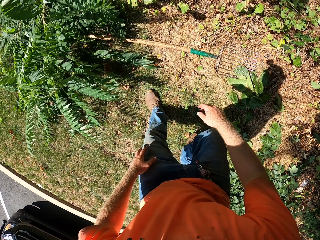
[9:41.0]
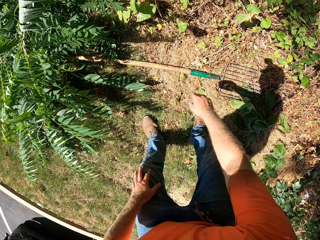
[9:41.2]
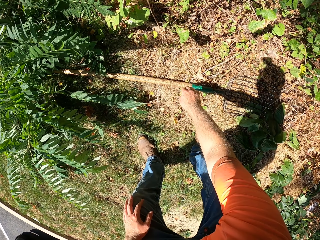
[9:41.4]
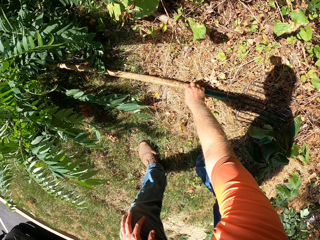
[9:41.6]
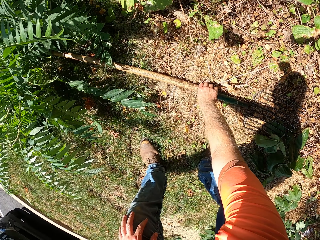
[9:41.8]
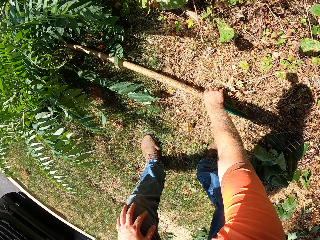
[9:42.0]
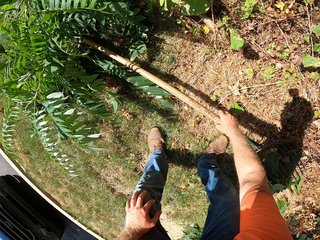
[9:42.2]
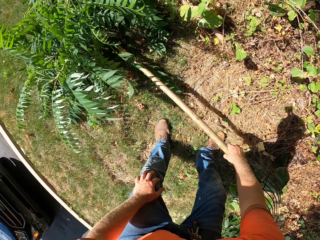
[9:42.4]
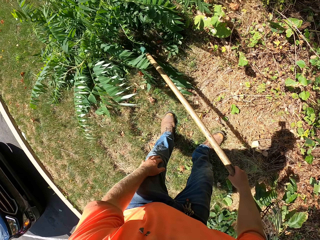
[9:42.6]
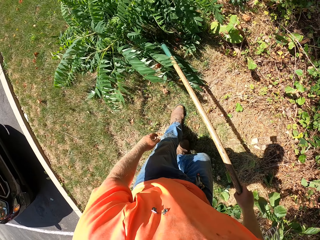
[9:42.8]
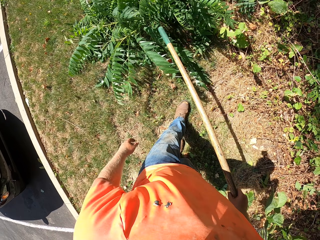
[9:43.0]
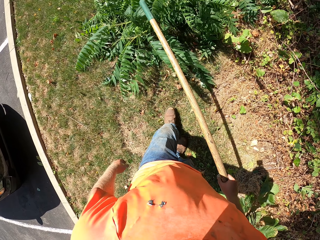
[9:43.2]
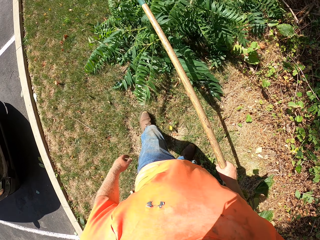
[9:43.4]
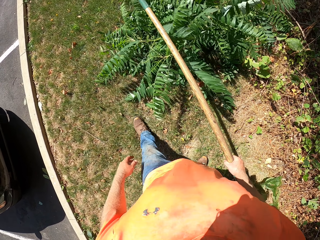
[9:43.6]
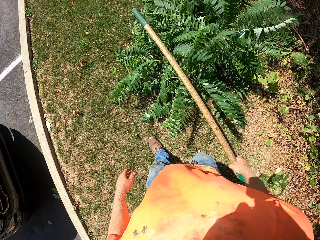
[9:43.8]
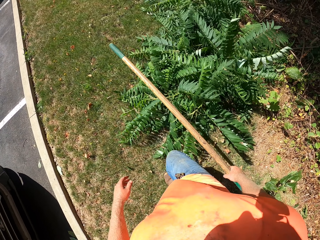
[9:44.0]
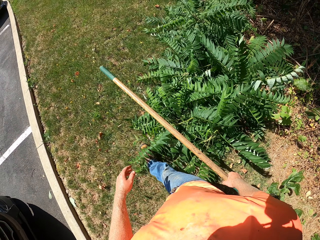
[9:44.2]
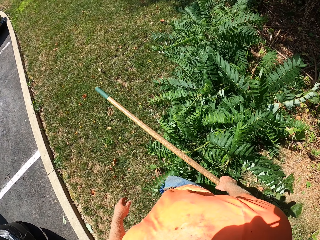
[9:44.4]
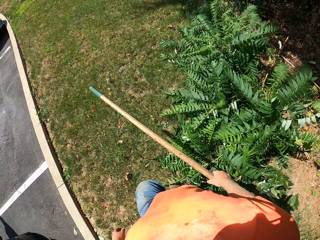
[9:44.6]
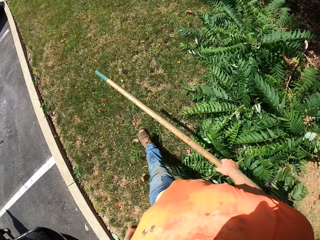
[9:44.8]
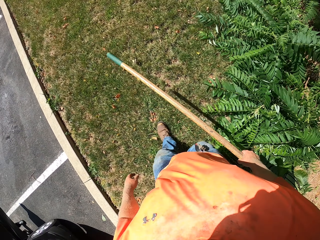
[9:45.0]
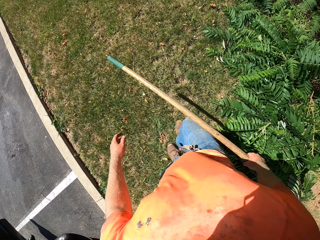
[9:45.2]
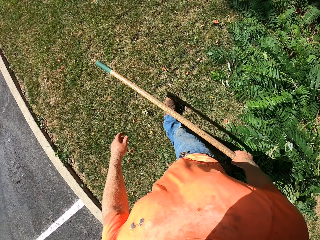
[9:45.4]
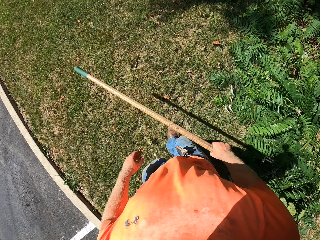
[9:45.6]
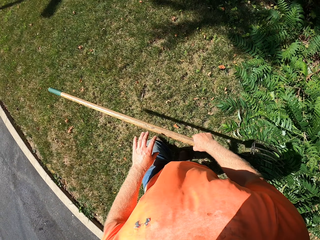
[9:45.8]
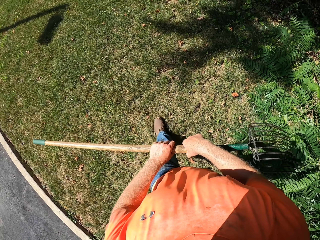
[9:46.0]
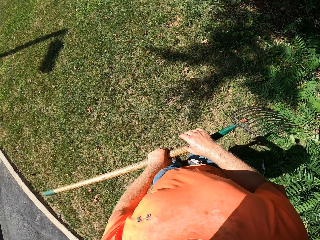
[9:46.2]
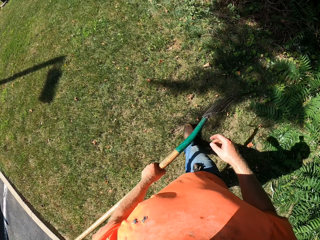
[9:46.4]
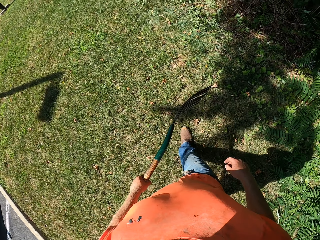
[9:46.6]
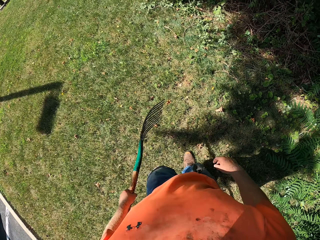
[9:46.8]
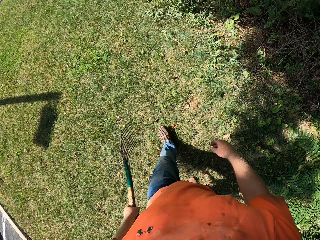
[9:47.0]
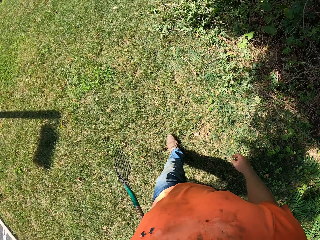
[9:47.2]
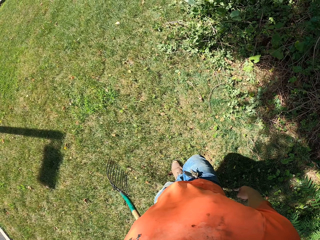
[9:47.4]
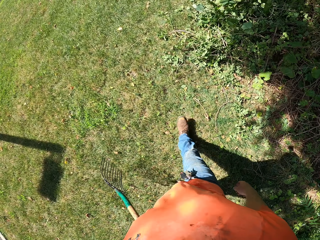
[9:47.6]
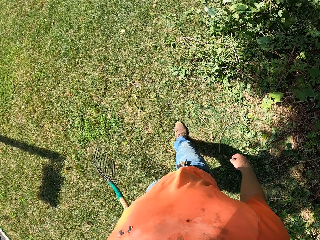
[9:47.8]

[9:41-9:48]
The camera wearer picks up a rake from the ground with his right hand.

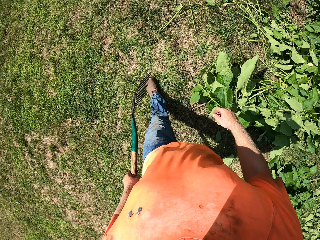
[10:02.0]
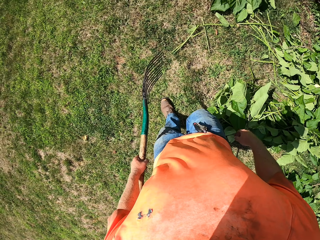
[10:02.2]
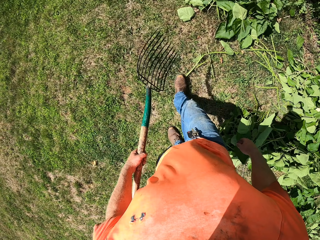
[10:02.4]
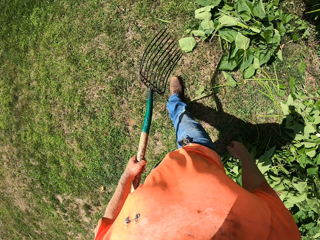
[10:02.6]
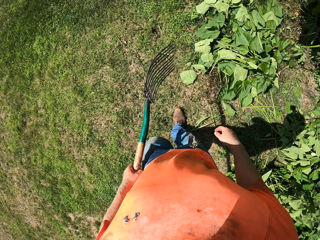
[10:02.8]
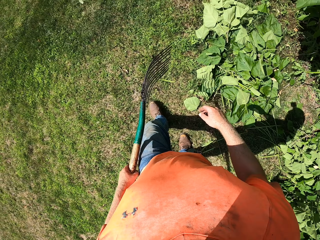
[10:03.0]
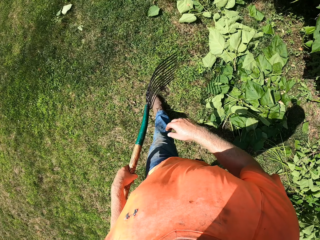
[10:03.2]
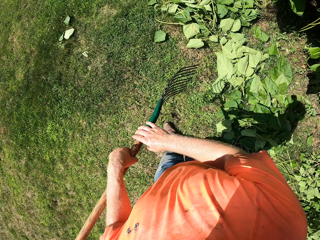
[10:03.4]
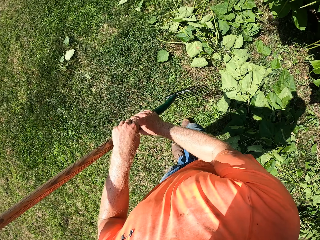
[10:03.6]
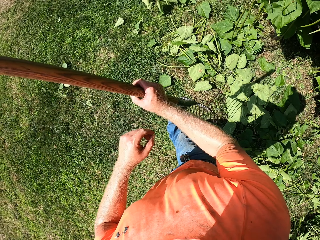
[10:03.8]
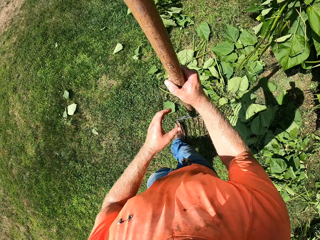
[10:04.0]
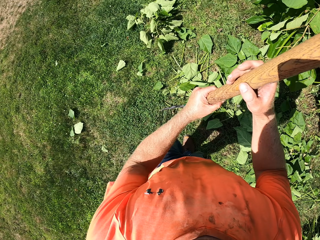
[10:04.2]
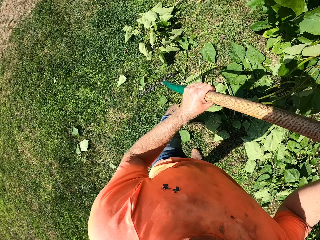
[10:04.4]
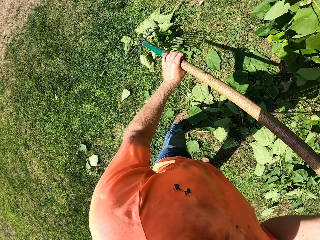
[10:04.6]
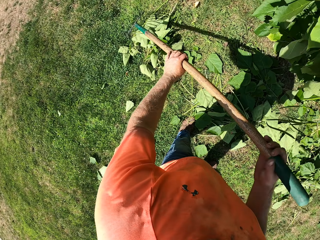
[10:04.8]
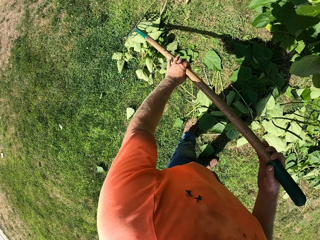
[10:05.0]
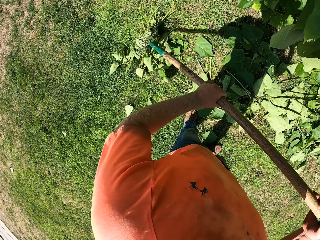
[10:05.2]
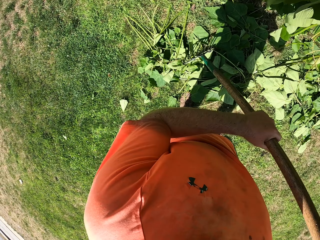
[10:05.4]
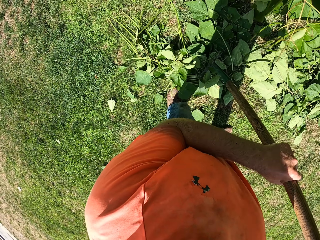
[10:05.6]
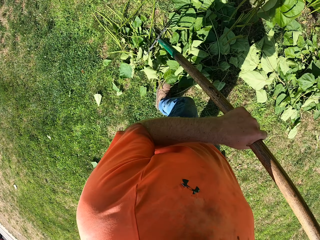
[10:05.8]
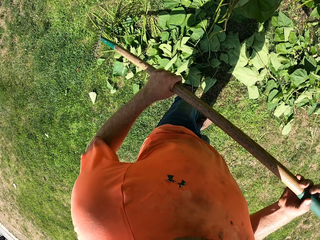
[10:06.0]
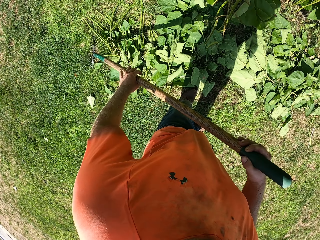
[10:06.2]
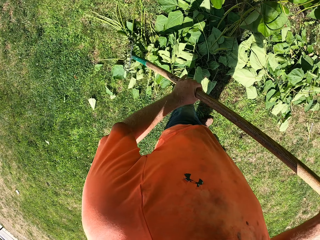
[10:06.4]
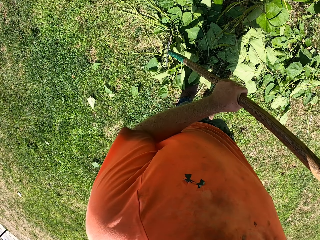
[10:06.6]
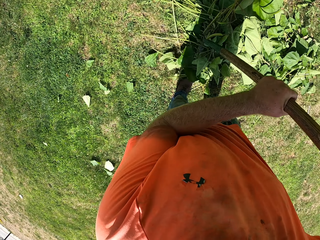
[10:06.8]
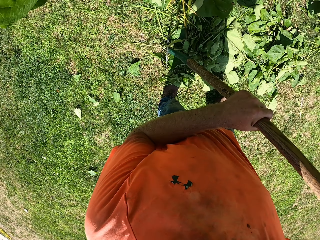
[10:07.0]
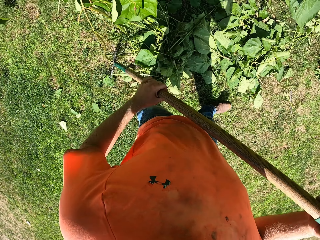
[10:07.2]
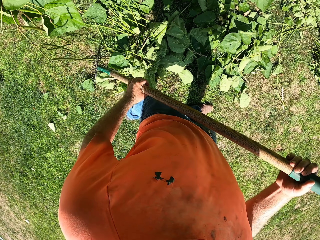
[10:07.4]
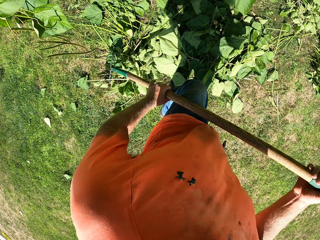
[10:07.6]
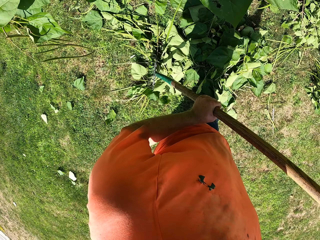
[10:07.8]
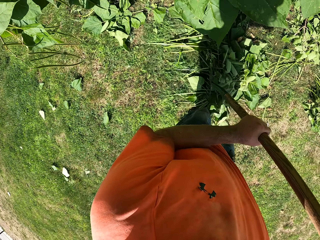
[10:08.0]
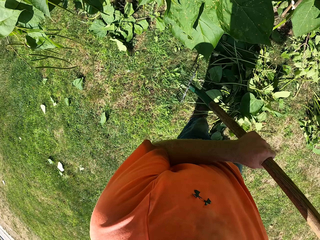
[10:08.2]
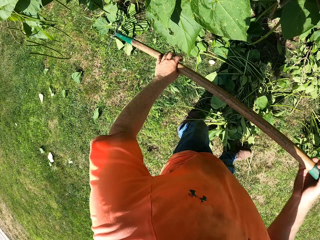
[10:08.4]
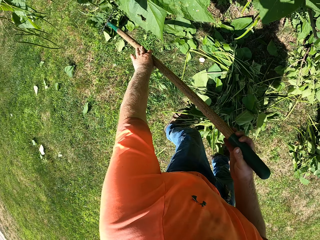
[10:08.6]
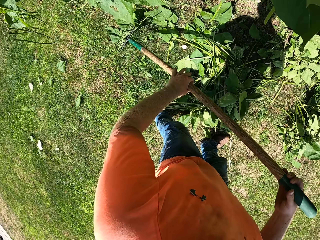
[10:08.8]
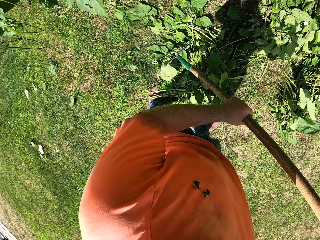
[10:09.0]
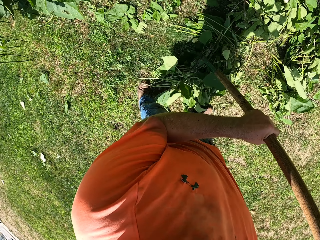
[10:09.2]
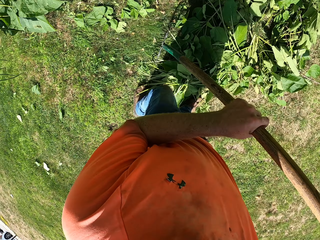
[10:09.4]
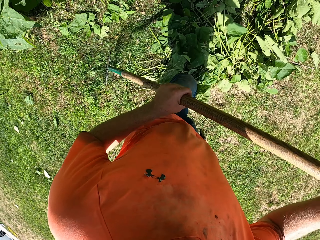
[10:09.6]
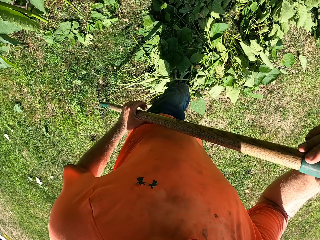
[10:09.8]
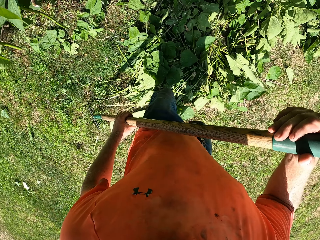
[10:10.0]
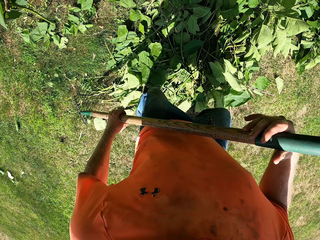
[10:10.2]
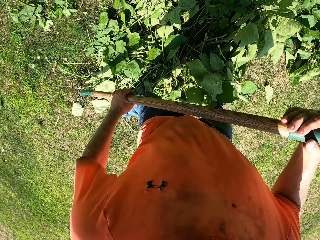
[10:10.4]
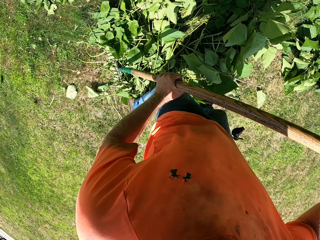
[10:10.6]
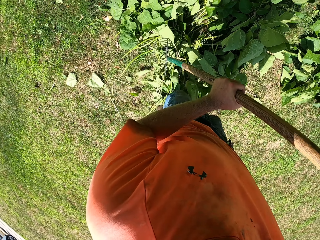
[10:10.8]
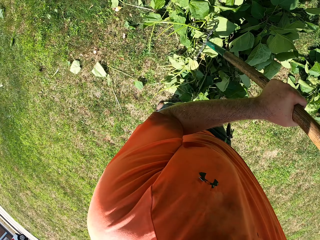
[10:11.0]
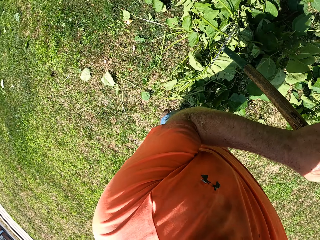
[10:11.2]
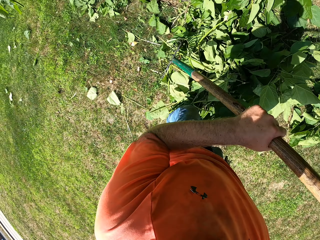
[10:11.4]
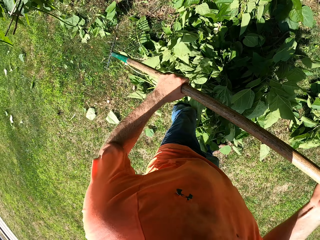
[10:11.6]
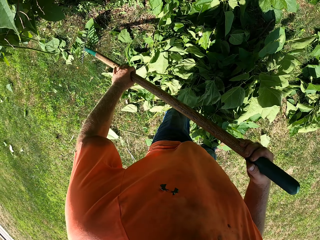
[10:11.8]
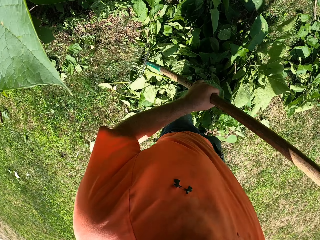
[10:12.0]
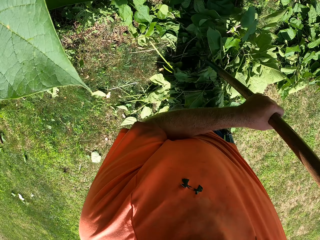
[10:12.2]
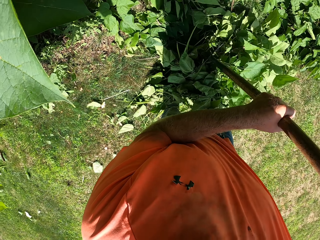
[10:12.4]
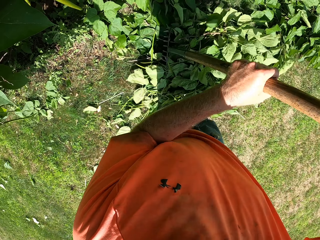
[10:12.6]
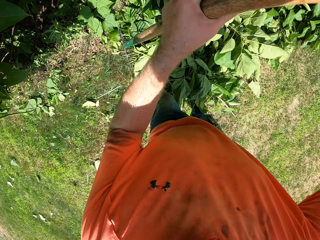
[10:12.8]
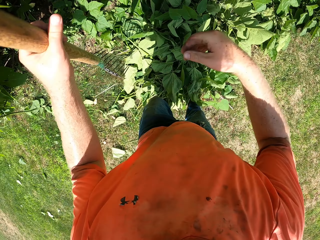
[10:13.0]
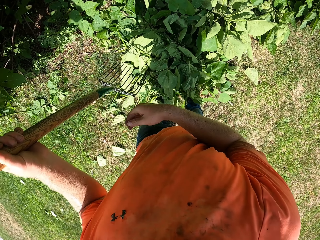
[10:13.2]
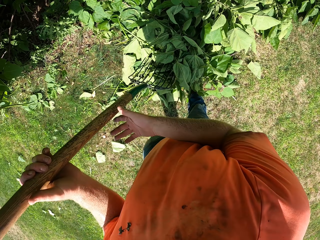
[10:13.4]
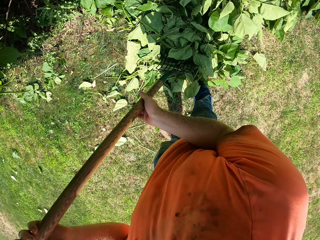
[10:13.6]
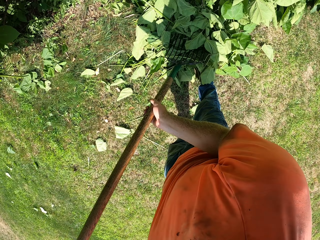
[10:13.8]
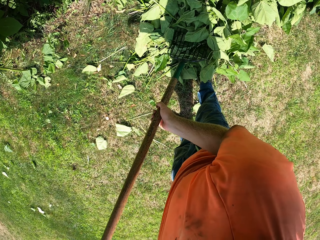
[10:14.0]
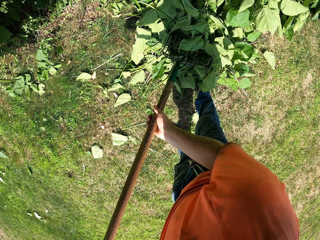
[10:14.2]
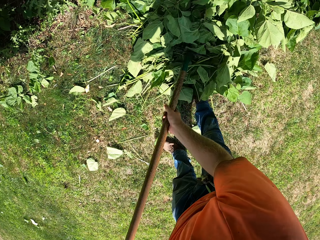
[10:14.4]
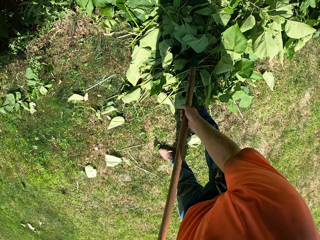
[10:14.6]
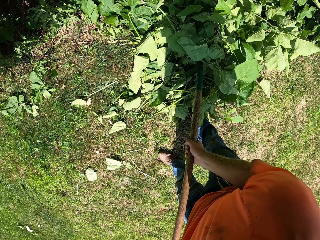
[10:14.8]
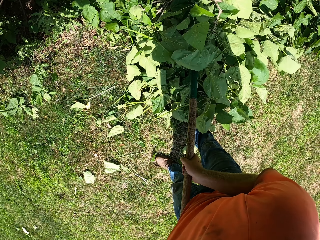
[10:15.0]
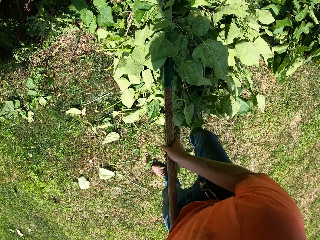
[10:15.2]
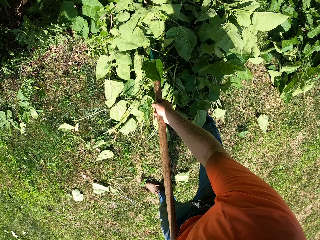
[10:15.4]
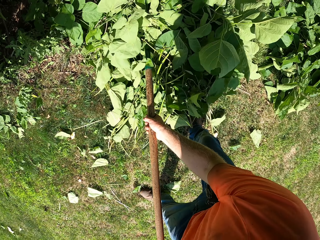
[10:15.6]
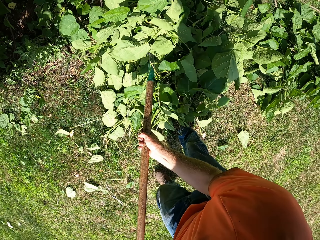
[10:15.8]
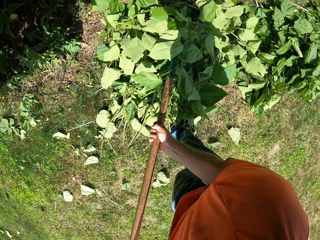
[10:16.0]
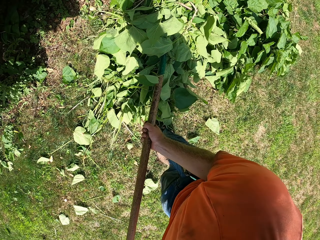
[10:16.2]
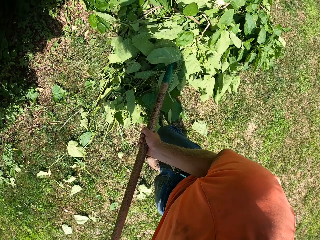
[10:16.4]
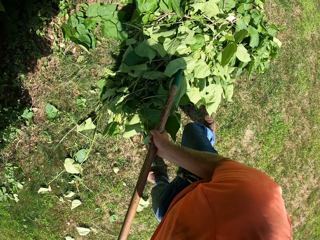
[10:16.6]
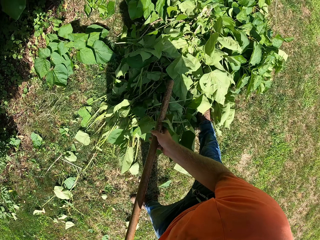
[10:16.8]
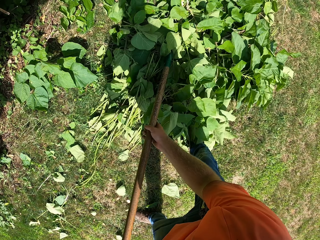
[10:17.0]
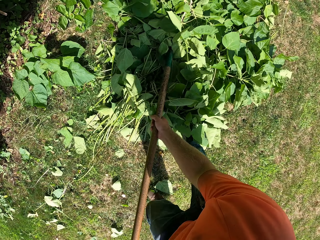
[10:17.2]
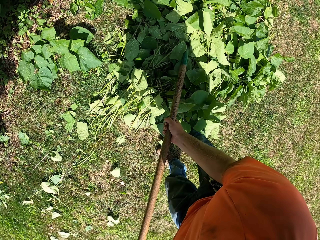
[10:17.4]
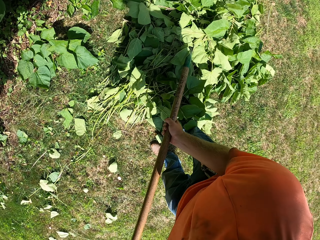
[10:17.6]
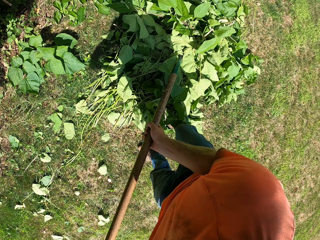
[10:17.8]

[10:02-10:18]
The camera wearer passes the rake to his right hand. He rakes the ground with the rake in both hands. He collects leaves using the rake. He packs the branches on the ground with the rake in both hands.
